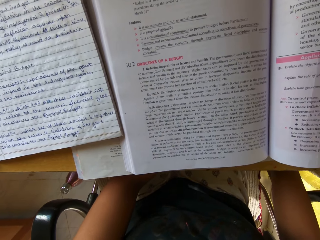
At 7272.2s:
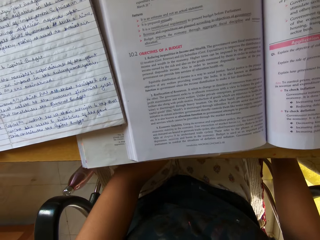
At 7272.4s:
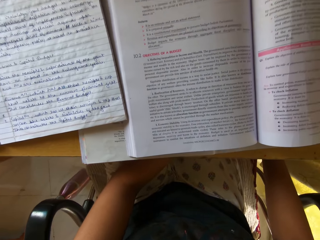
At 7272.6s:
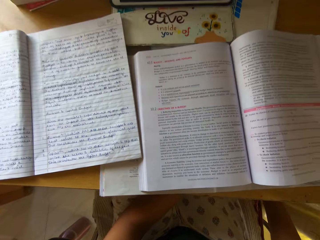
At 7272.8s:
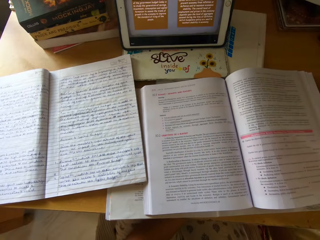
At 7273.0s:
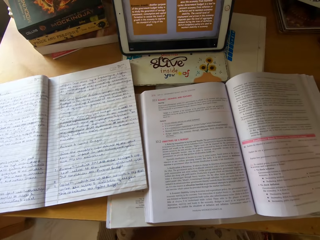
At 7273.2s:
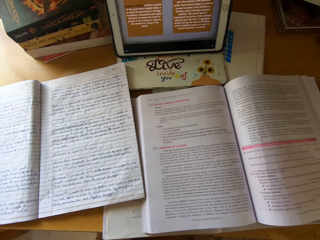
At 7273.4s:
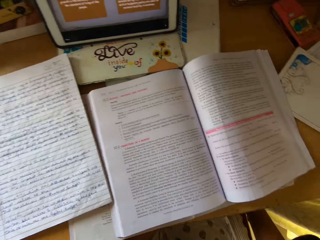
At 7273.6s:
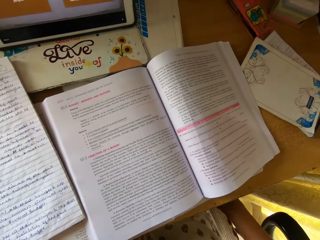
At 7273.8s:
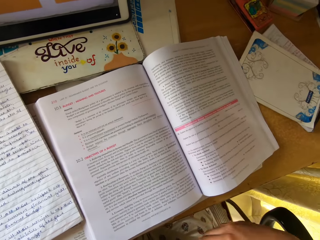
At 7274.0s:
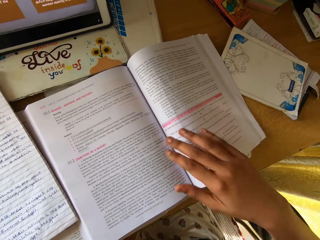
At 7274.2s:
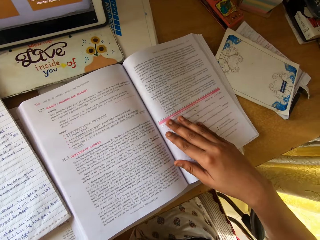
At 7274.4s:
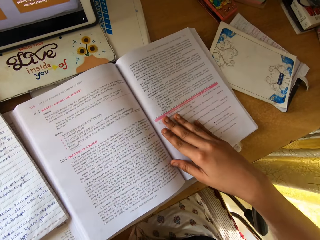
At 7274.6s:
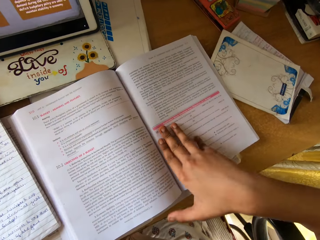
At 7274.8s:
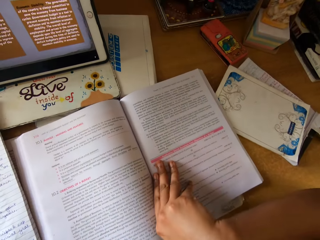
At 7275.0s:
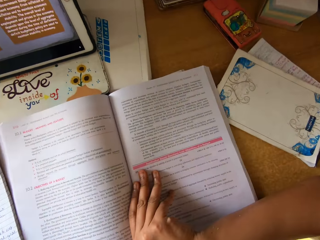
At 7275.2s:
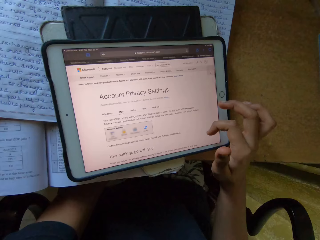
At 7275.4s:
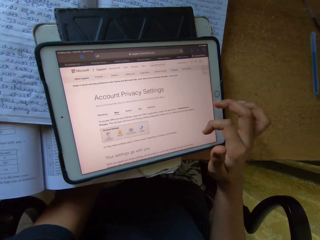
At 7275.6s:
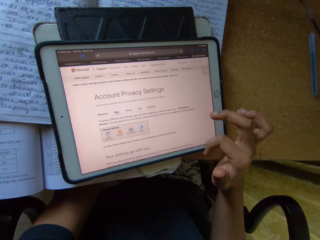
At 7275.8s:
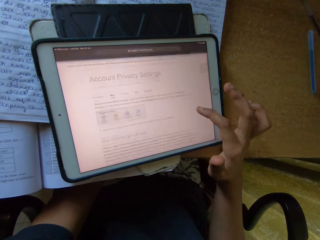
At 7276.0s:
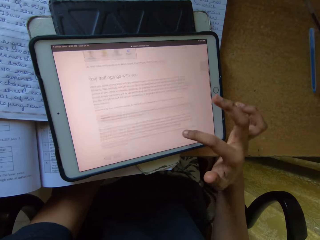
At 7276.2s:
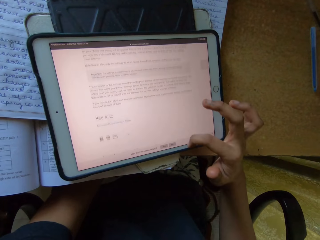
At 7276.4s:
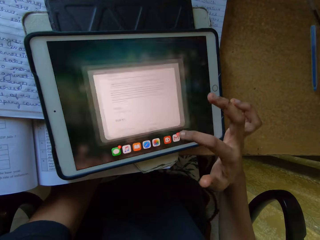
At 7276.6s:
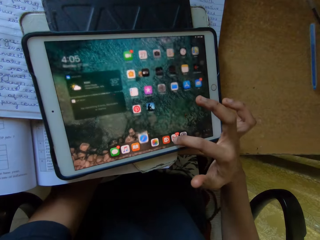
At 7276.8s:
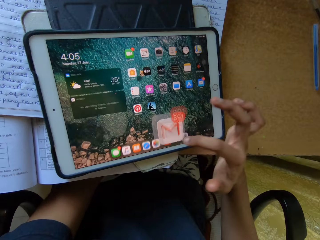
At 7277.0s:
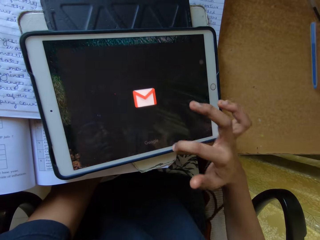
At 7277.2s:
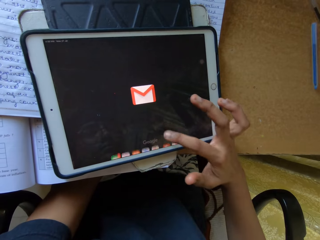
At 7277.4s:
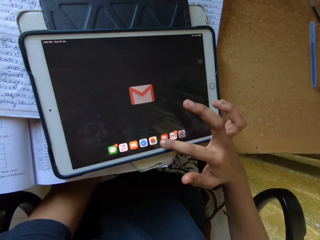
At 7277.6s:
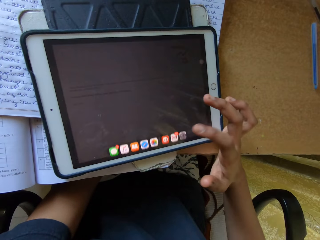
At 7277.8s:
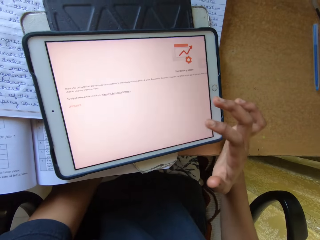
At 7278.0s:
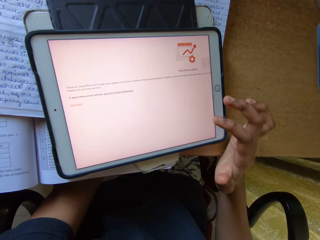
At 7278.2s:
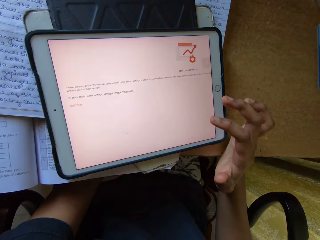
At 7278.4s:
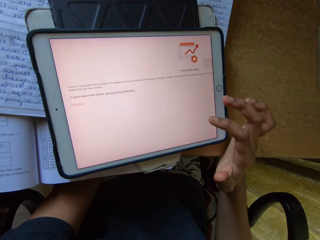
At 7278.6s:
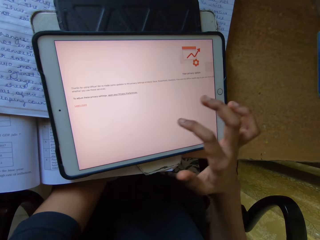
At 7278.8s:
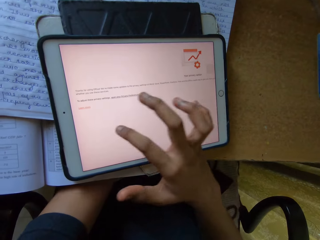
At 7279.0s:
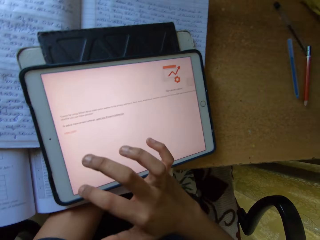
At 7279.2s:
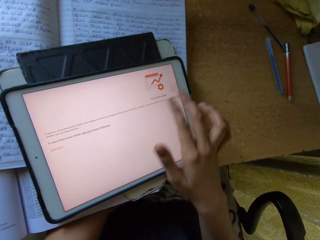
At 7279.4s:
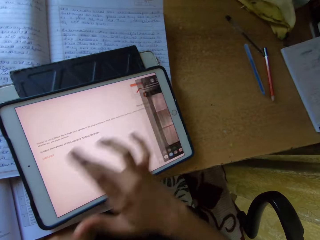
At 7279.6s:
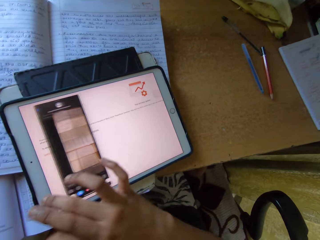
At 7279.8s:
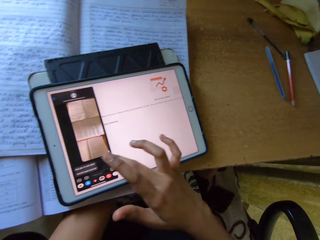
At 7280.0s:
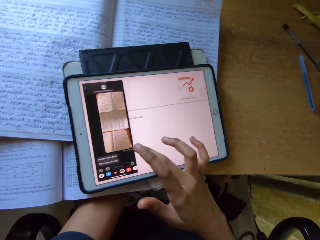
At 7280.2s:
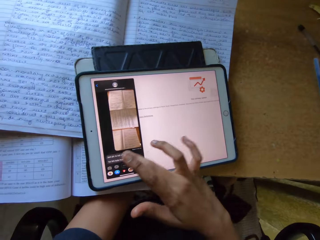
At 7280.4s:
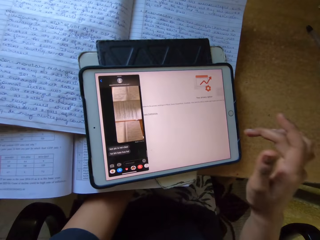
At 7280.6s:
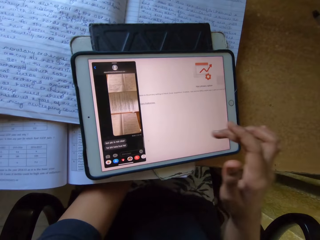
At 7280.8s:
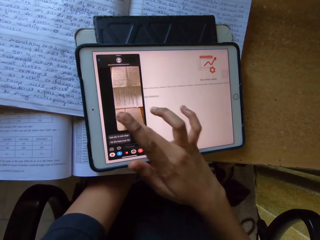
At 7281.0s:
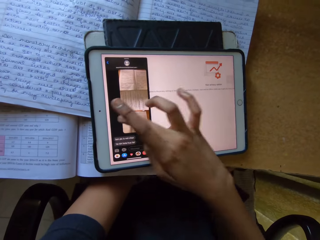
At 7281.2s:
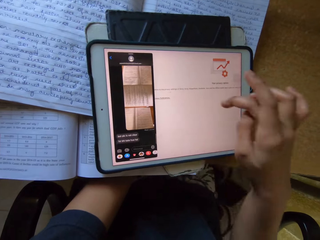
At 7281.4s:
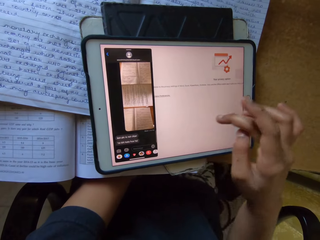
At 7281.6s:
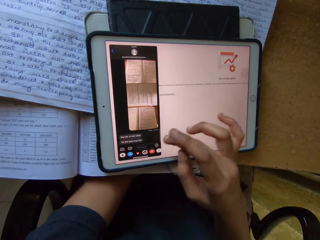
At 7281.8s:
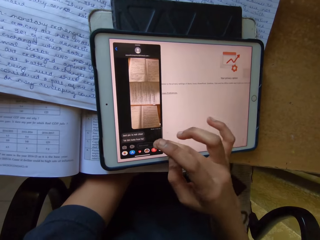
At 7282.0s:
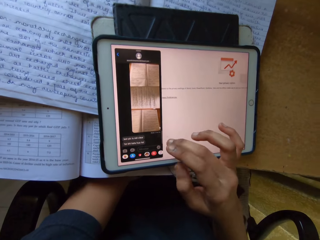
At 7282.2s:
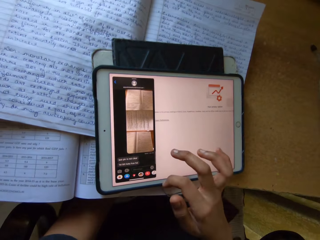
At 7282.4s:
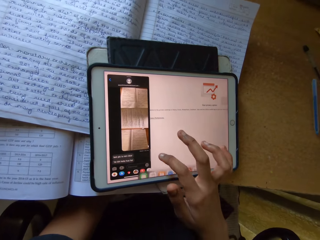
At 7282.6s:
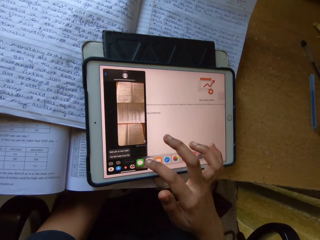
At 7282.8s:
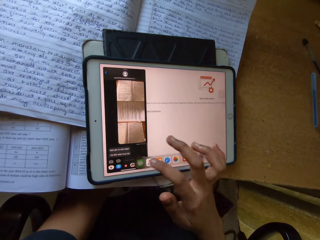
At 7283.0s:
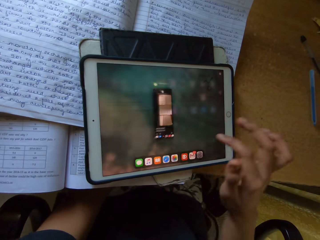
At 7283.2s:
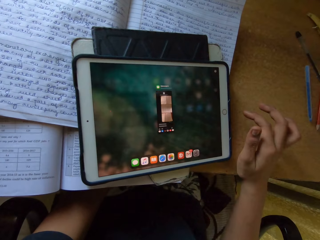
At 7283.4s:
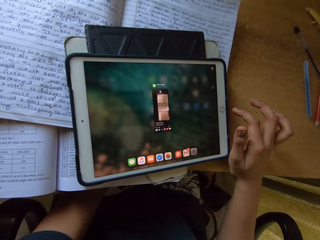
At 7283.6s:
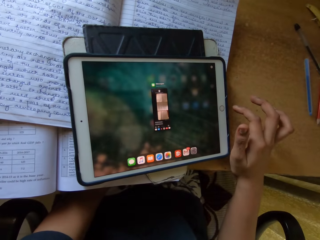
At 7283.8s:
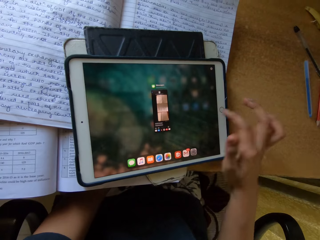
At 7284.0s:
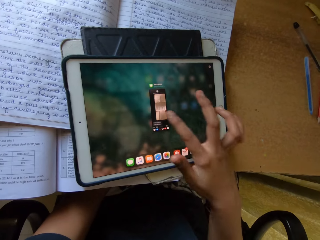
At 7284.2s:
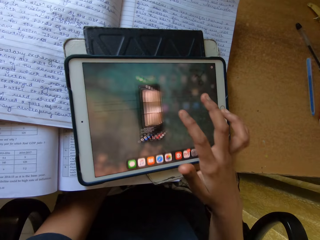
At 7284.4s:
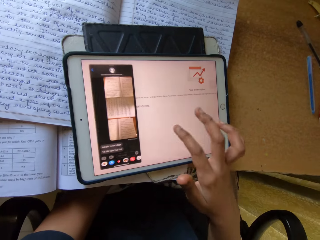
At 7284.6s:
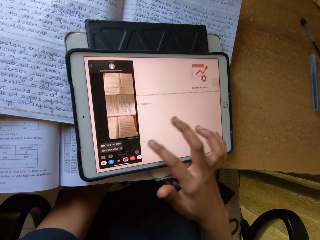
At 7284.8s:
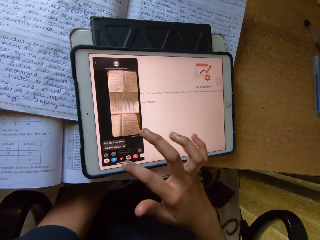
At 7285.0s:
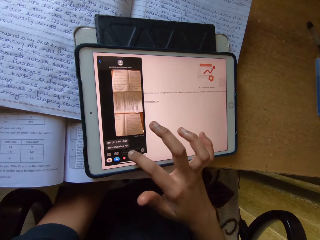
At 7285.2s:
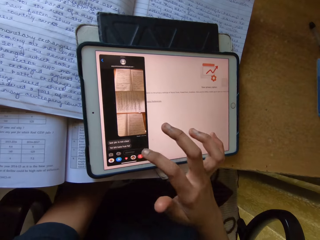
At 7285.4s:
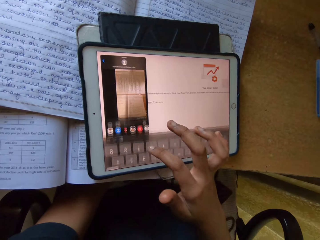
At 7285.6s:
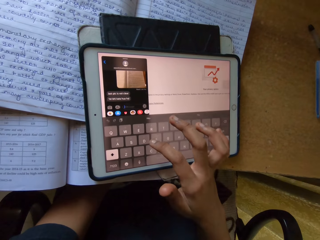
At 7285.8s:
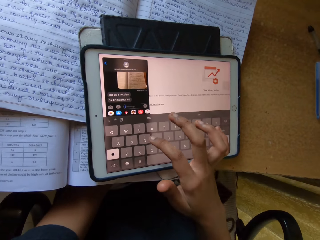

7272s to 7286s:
The camera wearer places the right hand on the book. They hold the book. They scroll through the iPad. They operate the tablet with one hand. They talk in the room.

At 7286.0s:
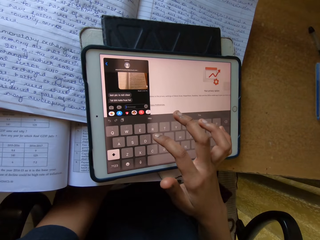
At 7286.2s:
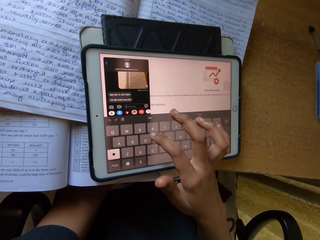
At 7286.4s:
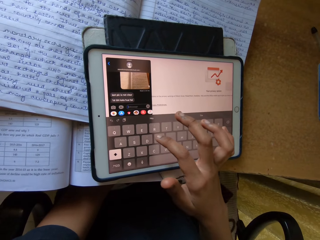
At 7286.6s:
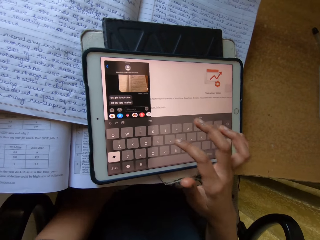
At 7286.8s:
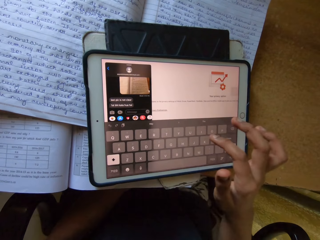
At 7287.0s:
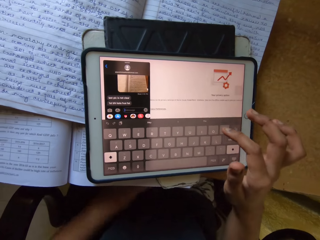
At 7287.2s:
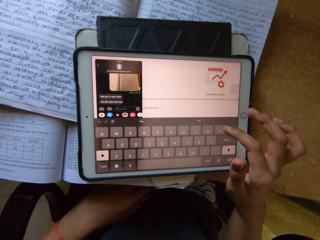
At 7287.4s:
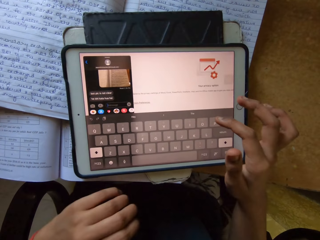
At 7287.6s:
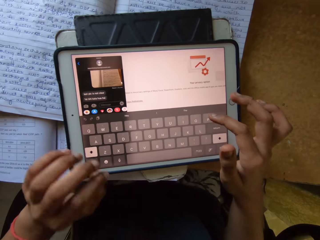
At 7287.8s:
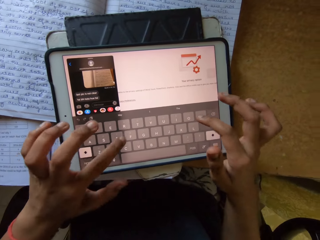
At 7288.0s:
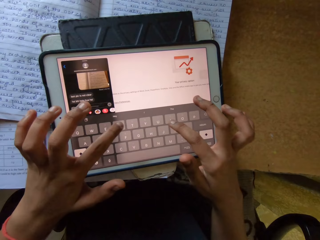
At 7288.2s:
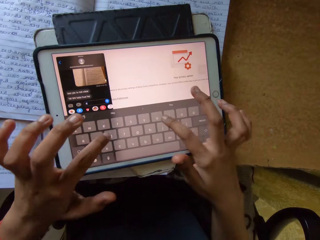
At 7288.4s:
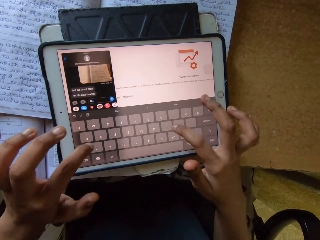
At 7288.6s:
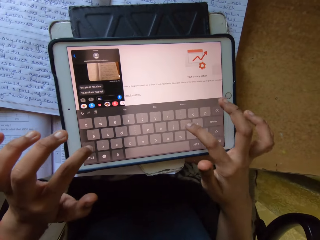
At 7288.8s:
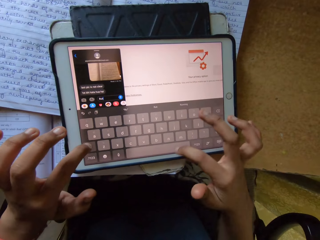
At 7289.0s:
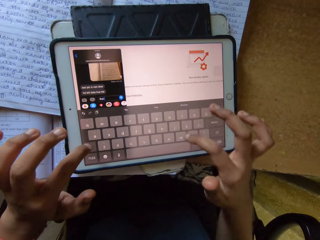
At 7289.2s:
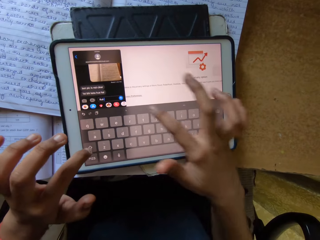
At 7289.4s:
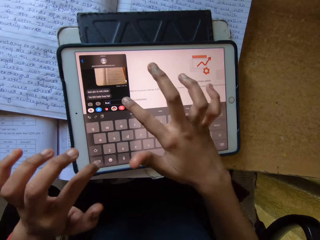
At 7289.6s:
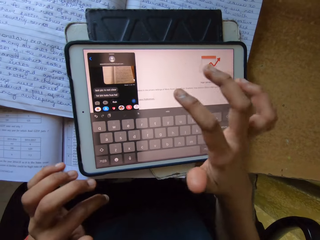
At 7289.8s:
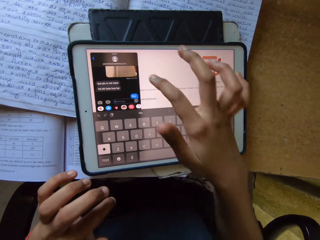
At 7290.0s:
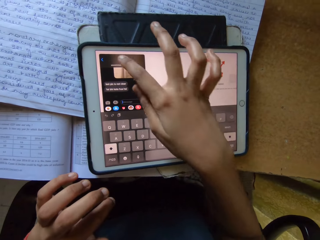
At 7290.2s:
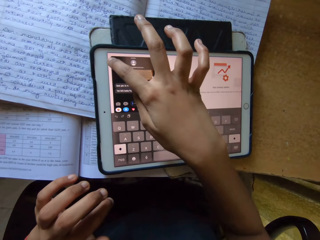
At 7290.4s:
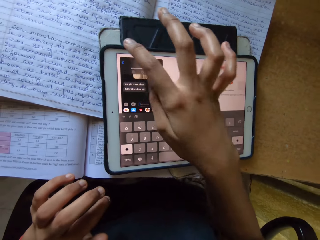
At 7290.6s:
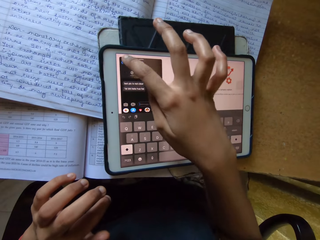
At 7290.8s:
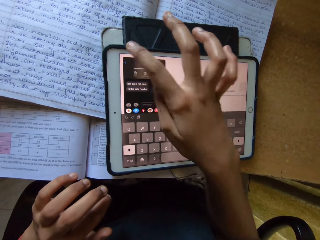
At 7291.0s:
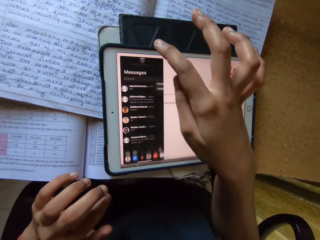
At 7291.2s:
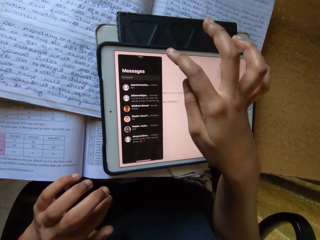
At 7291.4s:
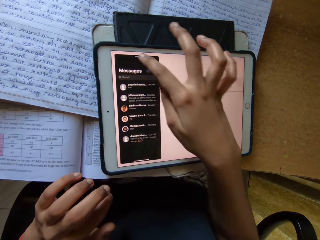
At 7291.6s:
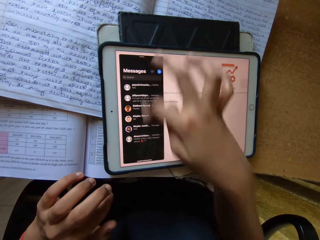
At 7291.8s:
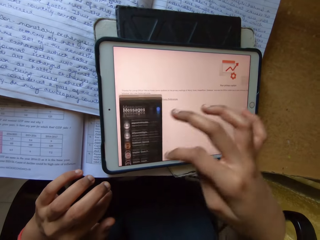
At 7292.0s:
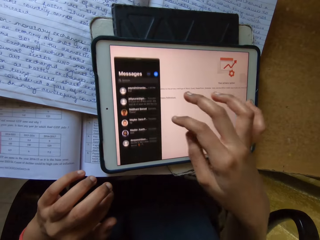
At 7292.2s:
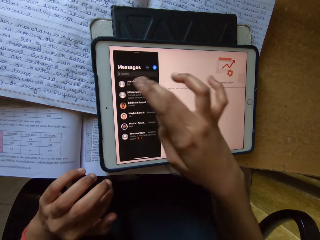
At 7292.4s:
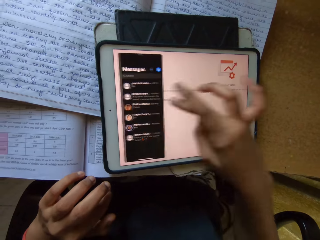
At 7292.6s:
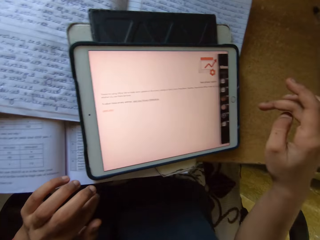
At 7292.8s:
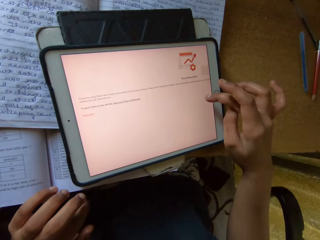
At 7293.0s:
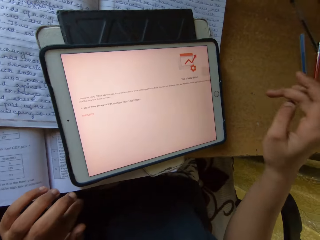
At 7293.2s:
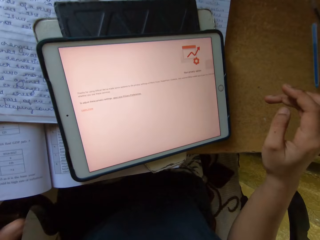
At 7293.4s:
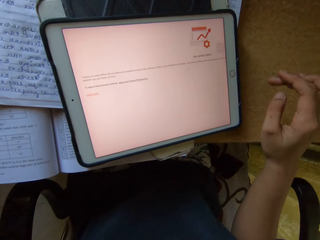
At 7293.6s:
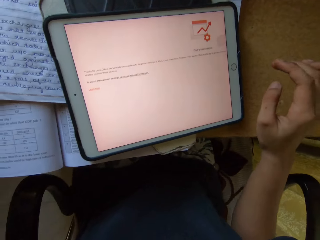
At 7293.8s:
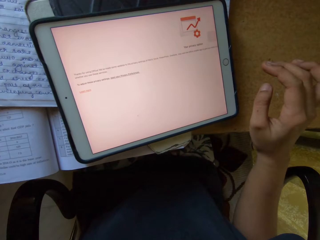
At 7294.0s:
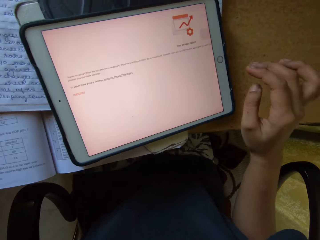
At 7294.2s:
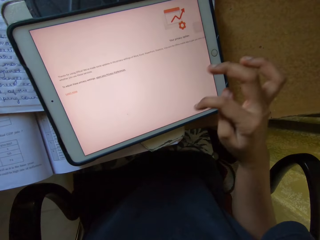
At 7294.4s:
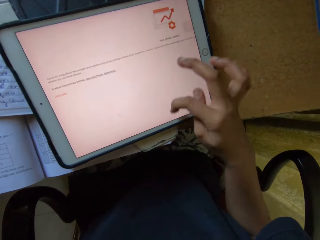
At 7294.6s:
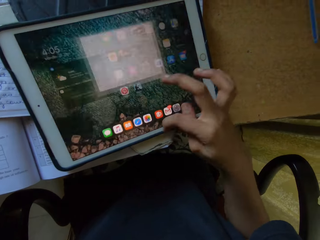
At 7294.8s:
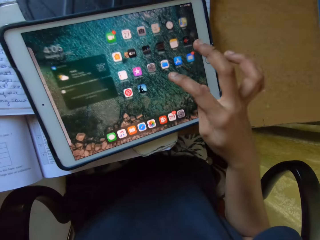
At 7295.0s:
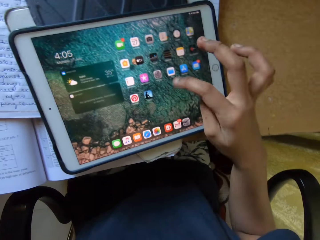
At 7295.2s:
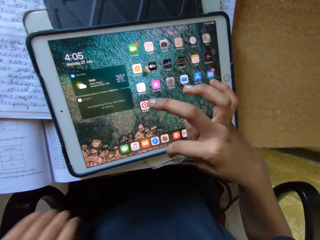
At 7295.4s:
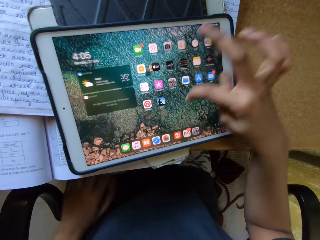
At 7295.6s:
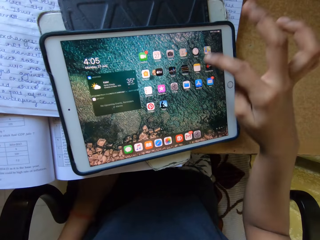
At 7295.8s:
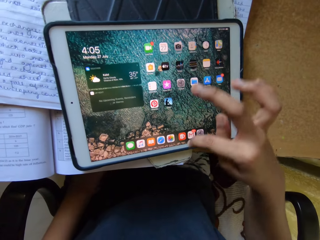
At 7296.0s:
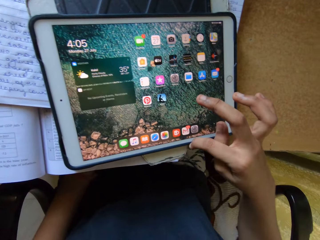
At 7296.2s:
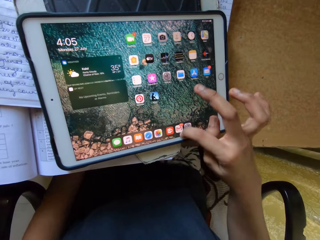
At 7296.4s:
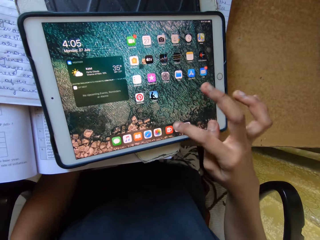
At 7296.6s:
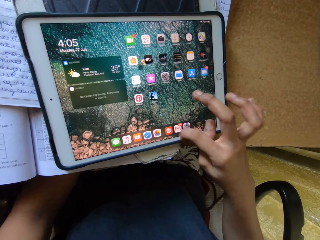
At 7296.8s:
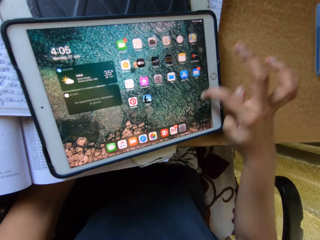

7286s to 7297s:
The camera wearer keys in on a tablet smart phone. They use the tablet smart phone. They scroll through the tablet.
